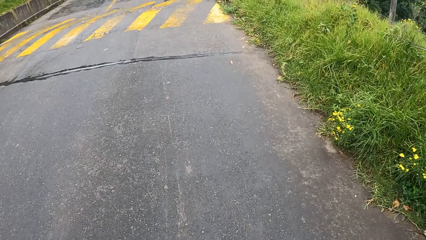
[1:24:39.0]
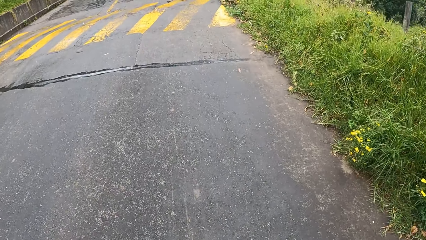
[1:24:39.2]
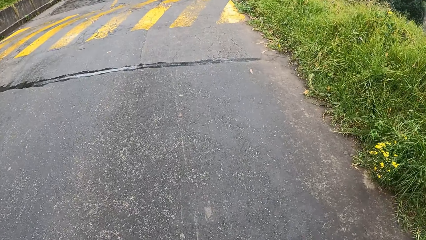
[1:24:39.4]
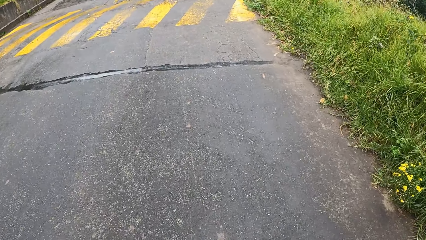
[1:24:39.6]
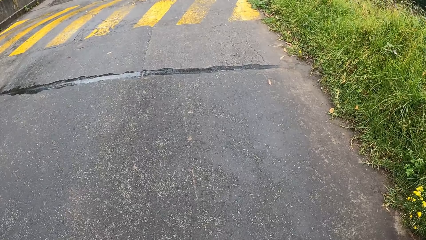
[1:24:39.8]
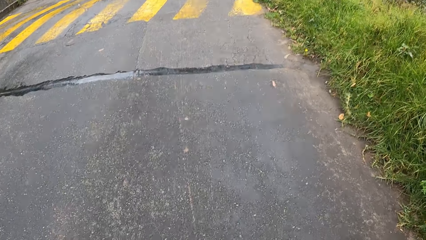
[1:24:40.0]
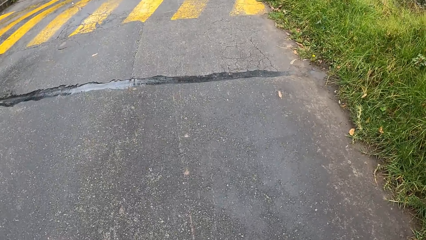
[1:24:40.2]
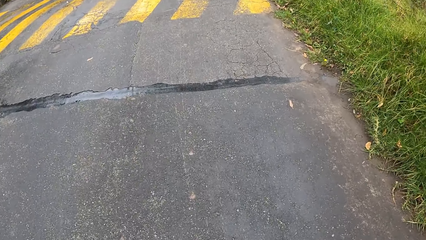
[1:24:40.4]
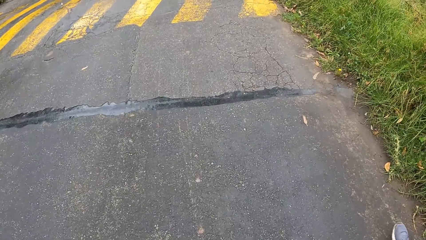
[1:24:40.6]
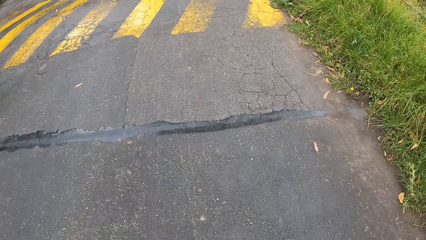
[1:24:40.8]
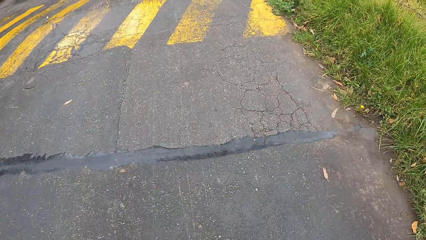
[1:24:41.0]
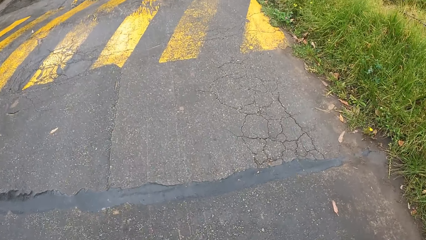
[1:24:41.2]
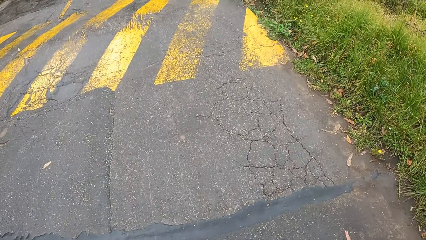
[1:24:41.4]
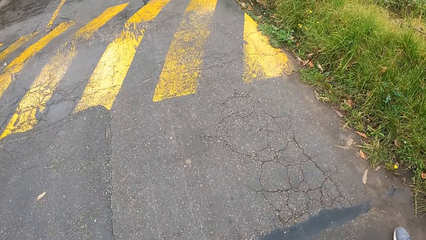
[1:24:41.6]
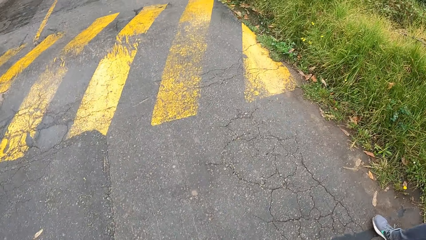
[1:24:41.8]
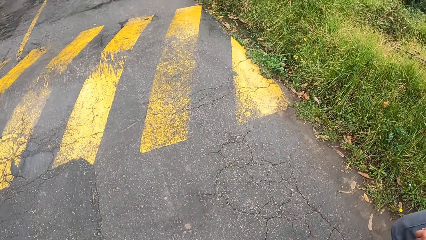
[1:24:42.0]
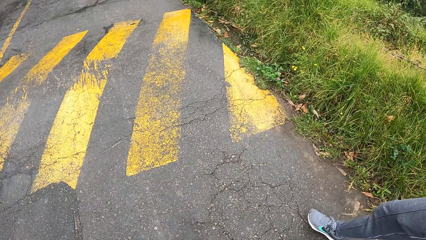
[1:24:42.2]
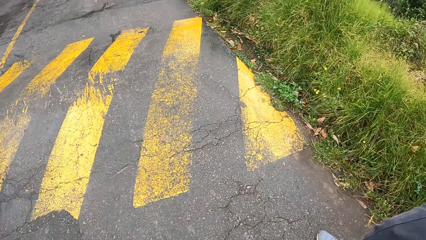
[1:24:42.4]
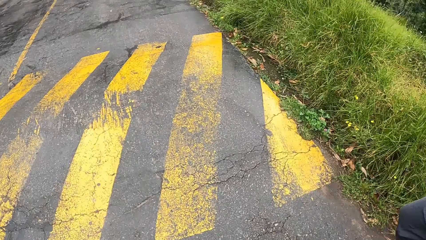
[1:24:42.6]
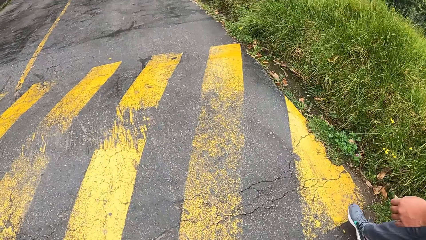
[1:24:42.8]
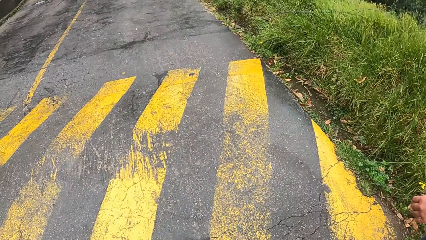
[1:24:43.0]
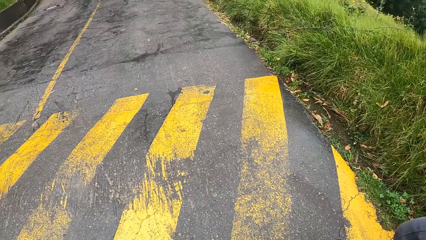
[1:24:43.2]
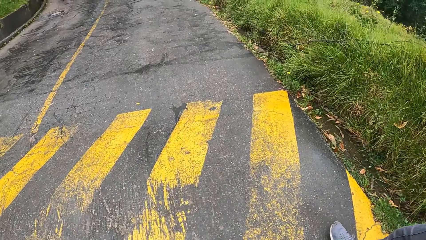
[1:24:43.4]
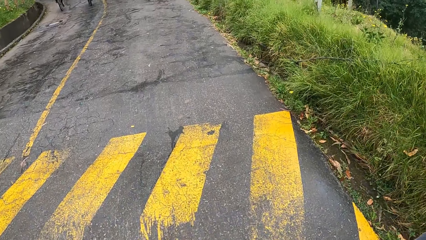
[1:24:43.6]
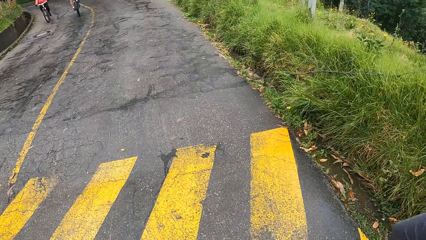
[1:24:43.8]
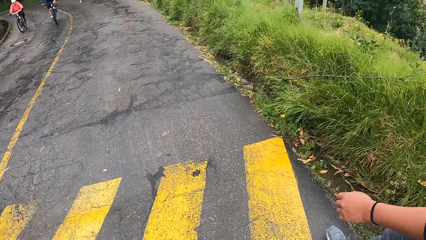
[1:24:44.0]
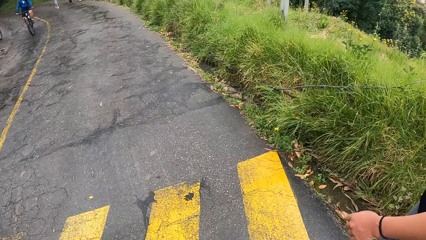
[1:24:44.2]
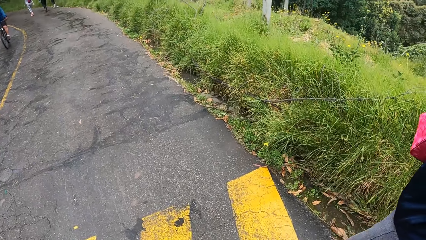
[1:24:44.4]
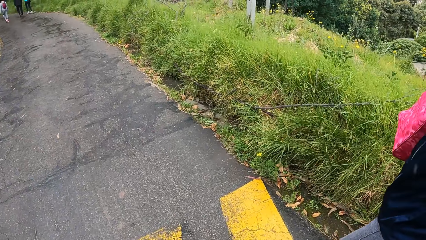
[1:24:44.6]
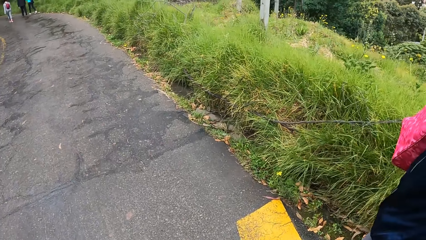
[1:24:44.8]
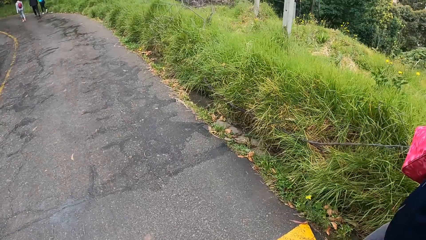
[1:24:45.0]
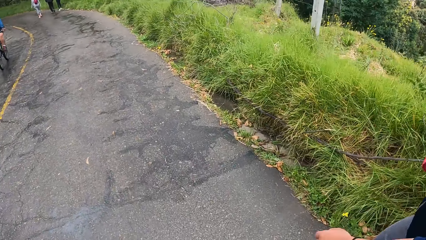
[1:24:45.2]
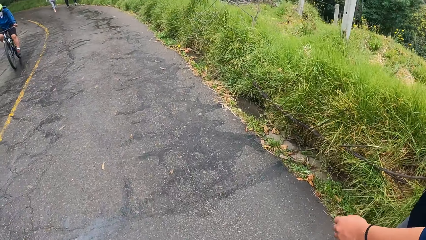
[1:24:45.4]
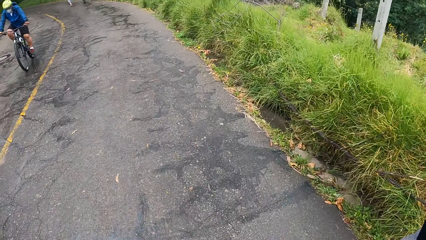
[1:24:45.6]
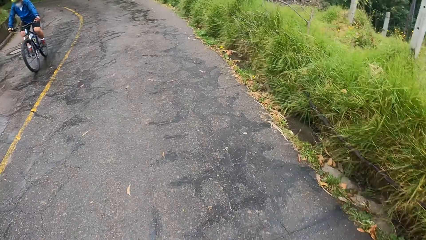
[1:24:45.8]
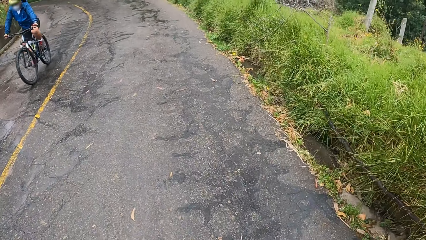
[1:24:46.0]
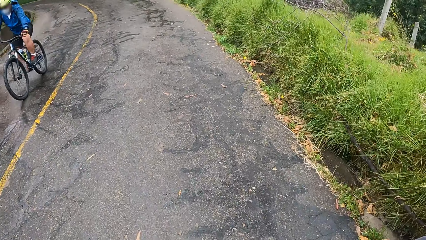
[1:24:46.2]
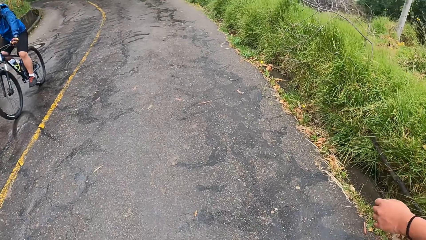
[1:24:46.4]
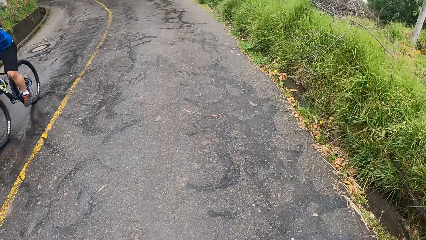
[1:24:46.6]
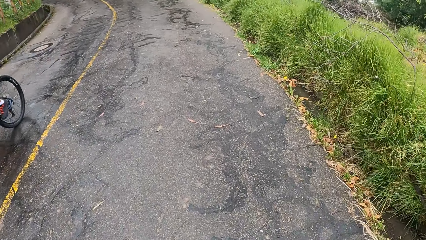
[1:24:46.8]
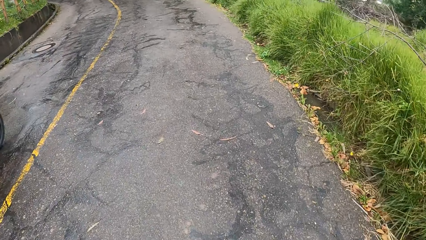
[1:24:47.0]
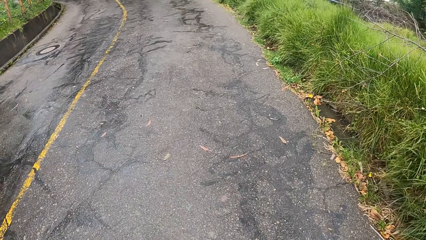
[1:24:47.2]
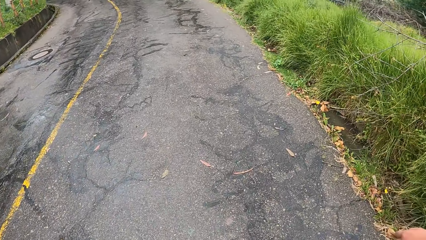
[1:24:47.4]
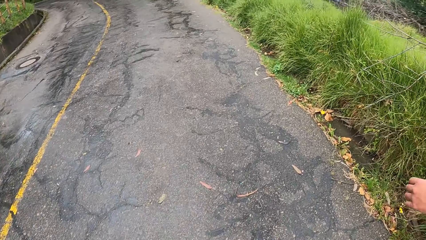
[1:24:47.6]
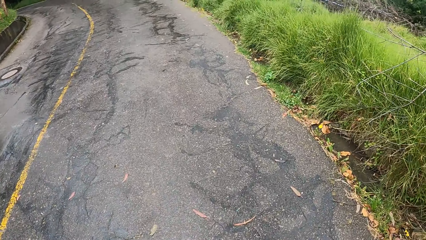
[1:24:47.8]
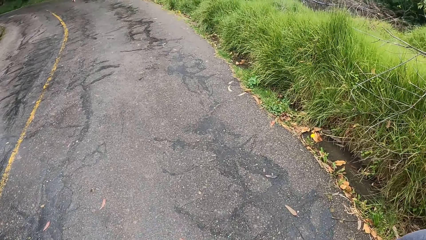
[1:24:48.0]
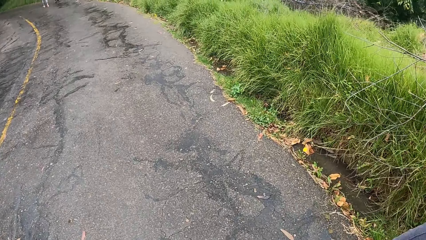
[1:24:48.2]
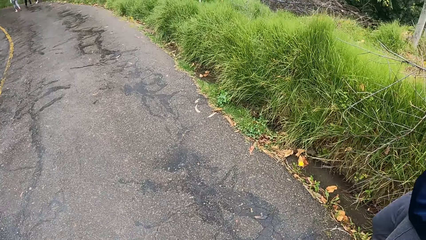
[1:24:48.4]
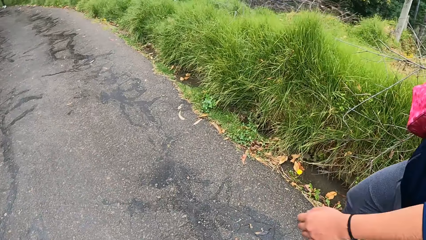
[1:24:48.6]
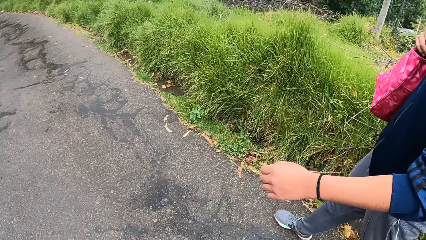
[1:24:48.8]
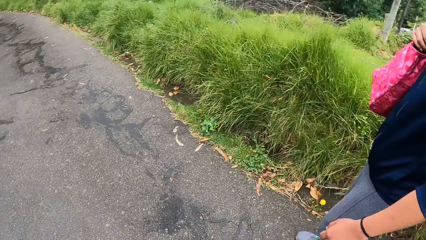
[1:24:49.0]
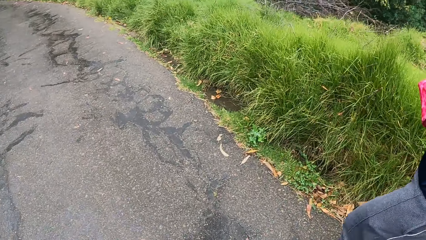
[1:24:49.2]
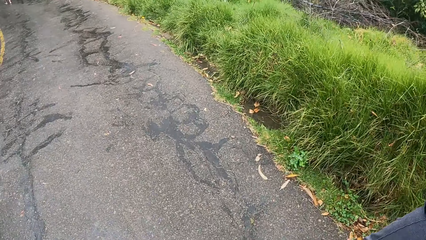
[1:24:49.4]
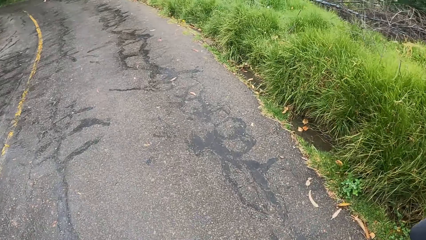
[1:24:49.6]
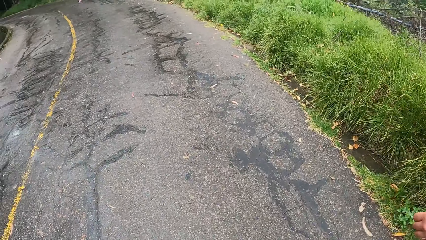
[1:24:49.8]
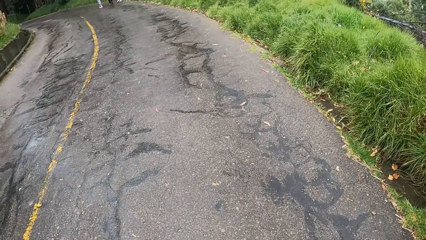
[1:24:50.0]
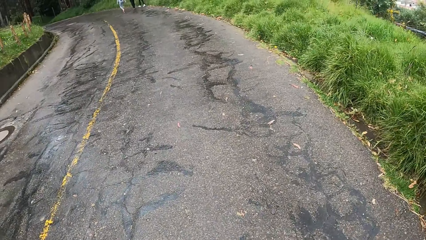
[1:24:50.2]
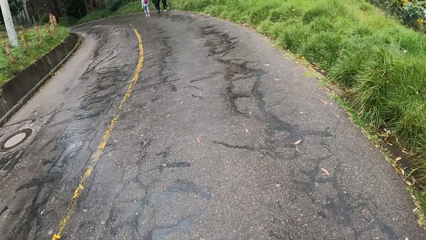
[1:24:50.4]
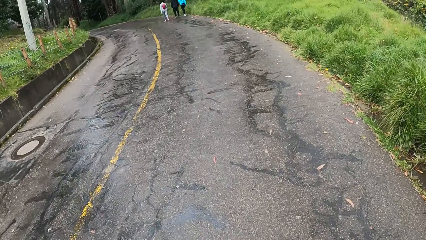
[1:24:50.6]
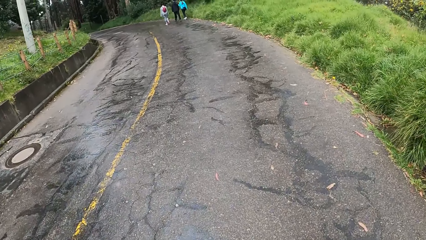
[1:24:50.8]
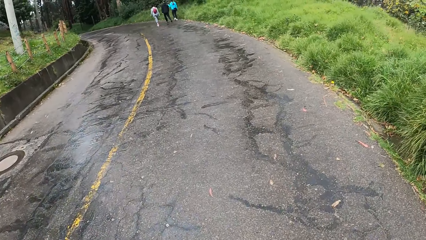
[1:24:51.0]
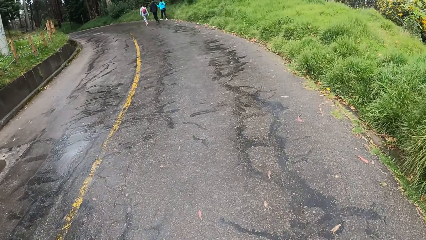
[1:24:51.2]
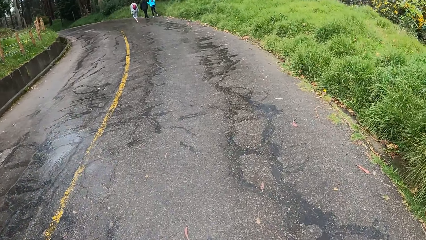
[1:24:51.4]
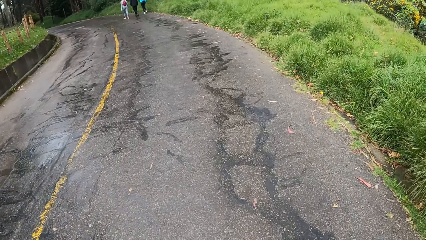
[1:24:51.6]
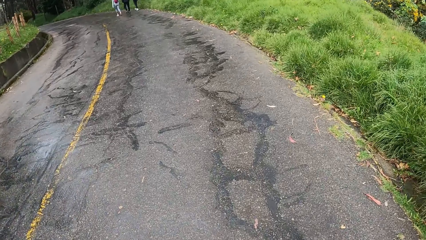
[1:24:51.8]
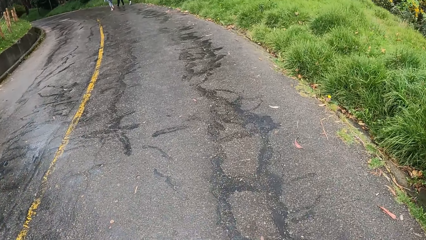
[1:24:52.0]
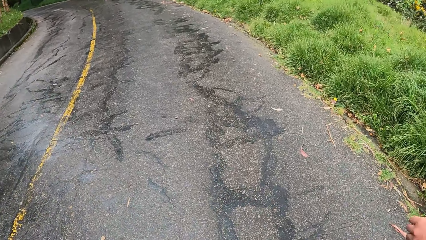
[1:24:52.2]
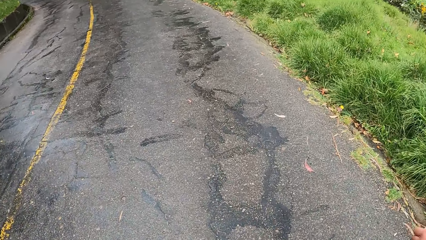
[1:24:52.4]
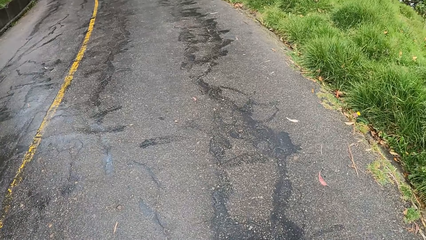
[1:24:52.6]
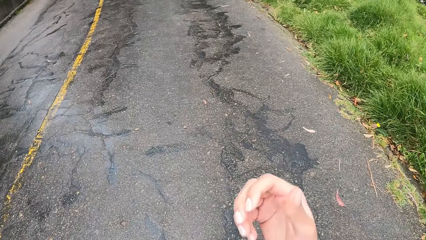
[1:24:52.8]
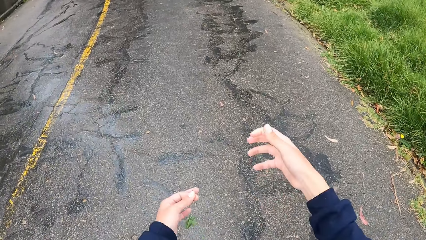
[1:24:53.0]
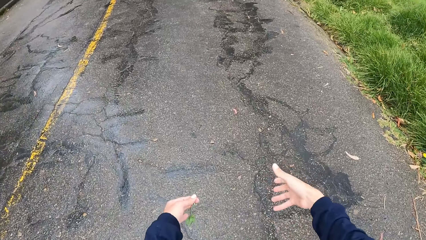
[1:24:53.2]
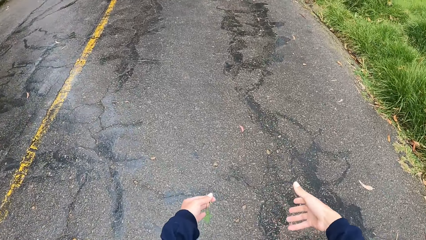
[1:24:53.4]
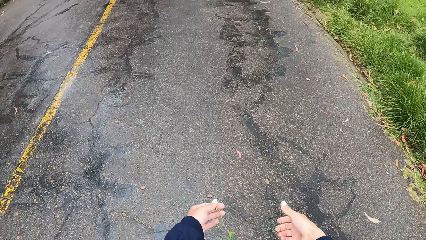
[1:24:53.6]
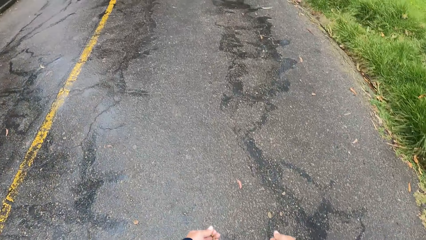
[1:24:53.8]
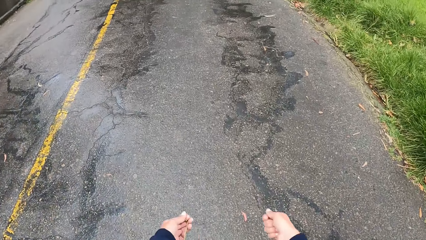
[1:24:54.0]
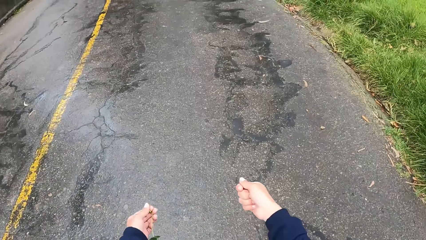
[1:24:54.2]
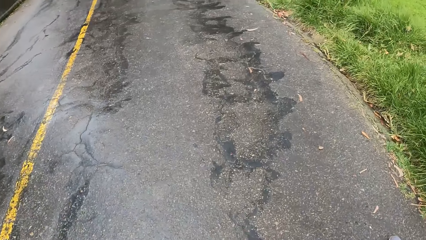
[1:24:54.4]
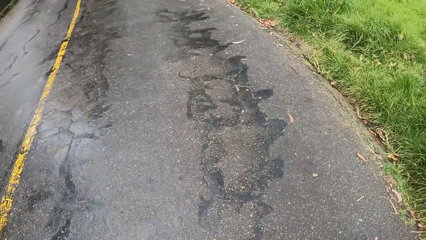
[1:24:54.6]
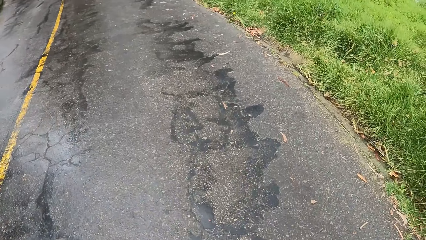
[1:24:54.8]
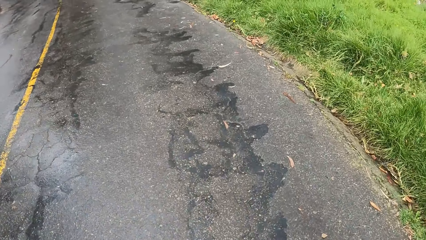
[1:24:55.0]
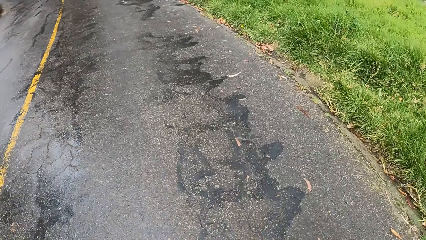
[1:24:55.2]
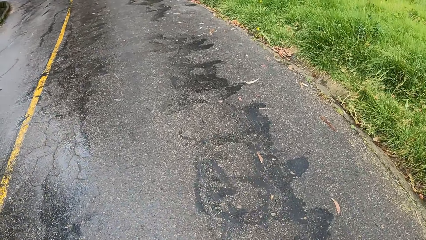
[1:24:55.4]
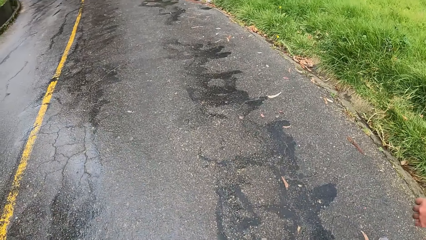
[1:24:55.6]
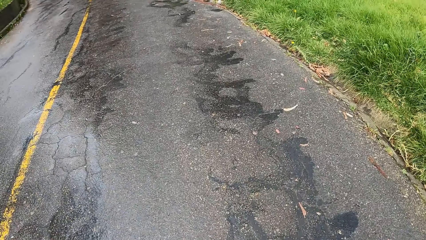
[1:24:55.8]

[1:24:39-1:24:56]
A cyclist rides a bicycle towards the camera wearer. Another cyclist rides a bicycle past the camera wearer. The camera wearer looks around the forest. They look at a man. They look around the forest. They converse with the man.
